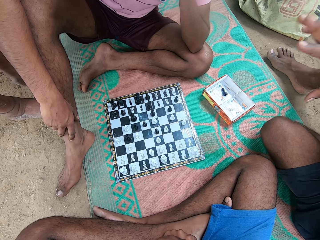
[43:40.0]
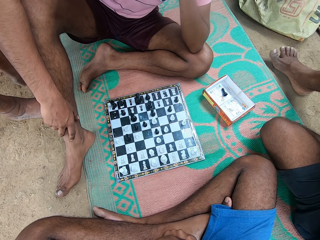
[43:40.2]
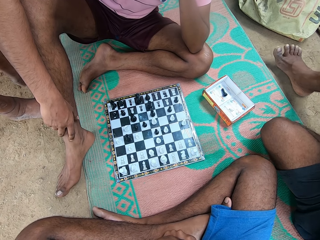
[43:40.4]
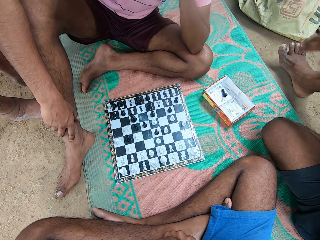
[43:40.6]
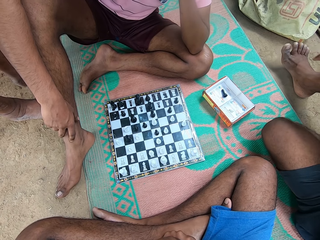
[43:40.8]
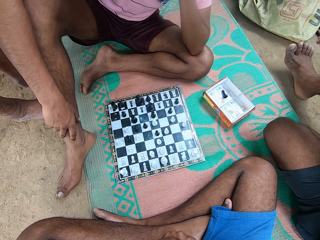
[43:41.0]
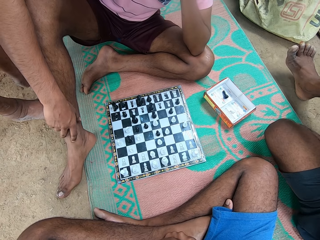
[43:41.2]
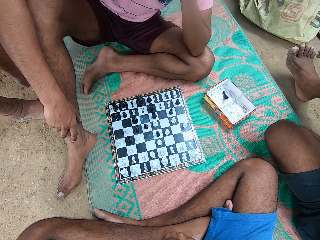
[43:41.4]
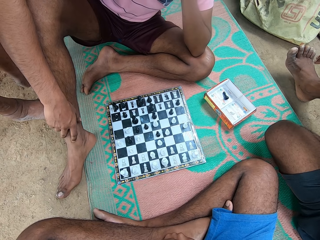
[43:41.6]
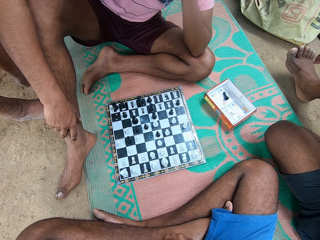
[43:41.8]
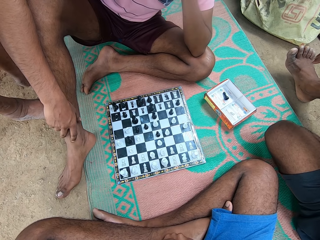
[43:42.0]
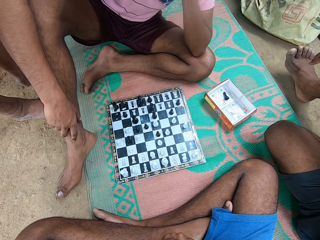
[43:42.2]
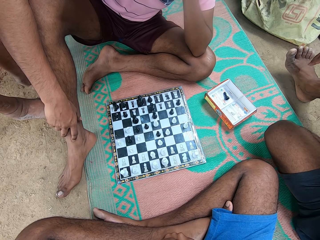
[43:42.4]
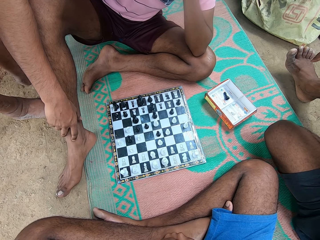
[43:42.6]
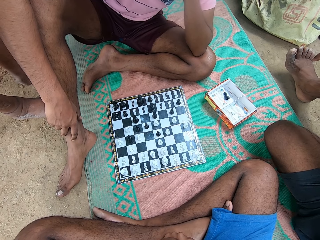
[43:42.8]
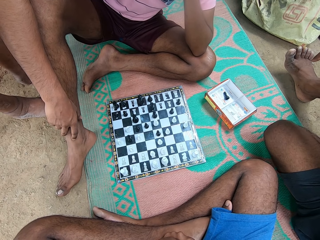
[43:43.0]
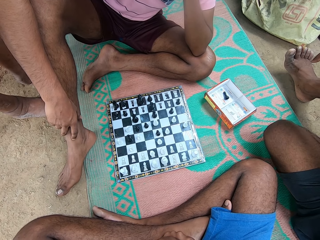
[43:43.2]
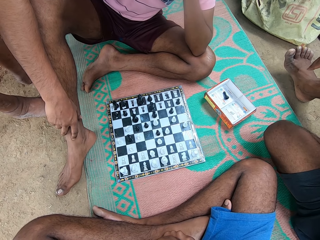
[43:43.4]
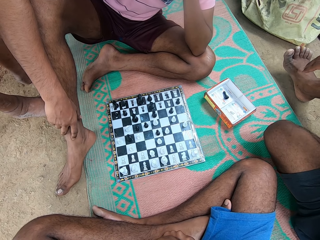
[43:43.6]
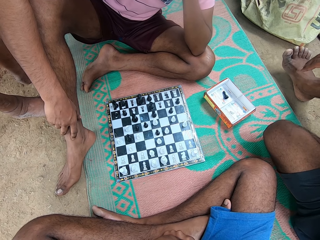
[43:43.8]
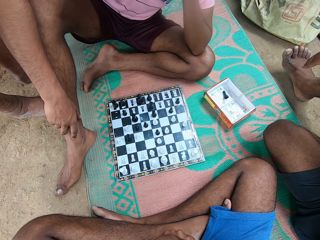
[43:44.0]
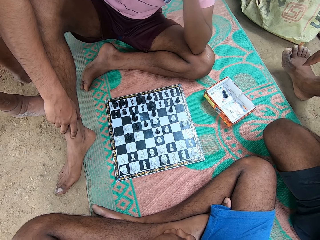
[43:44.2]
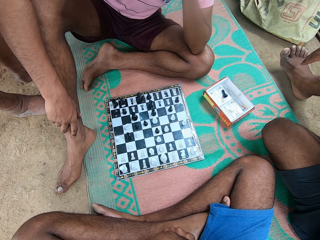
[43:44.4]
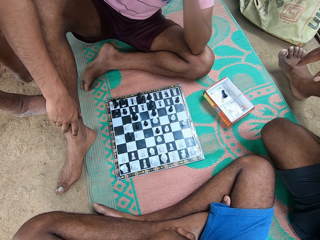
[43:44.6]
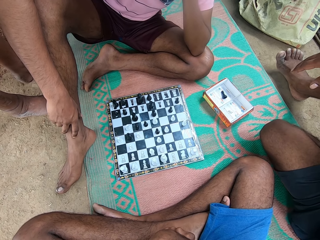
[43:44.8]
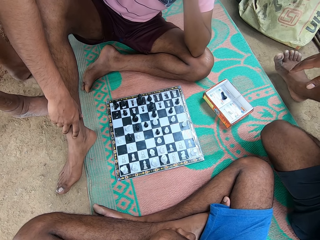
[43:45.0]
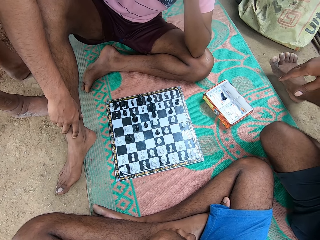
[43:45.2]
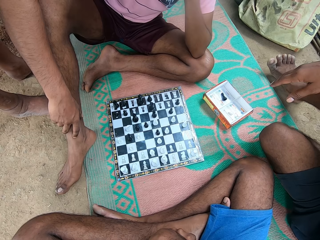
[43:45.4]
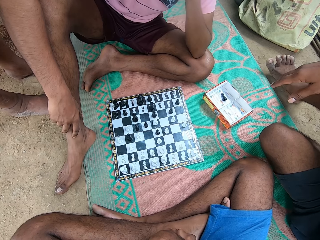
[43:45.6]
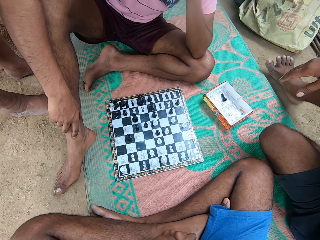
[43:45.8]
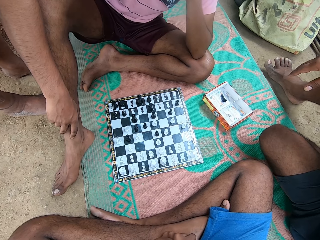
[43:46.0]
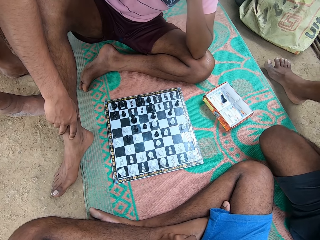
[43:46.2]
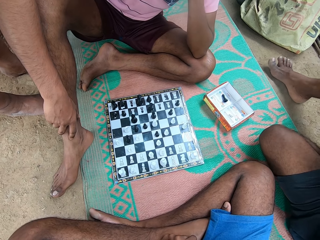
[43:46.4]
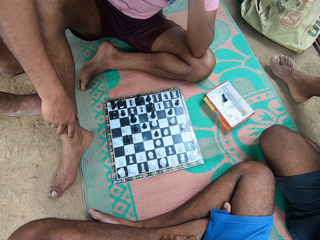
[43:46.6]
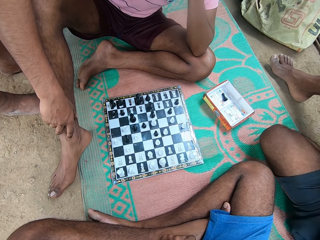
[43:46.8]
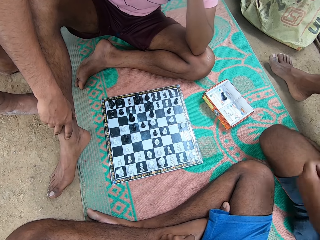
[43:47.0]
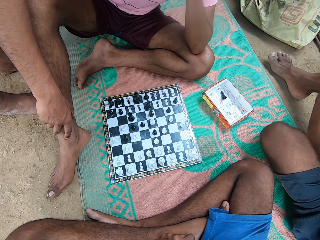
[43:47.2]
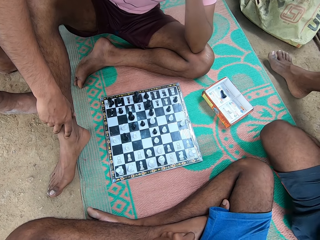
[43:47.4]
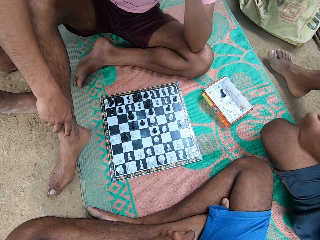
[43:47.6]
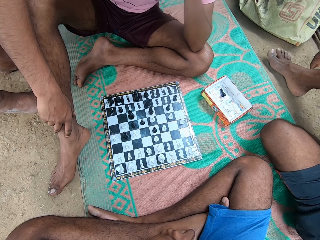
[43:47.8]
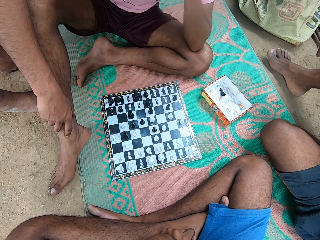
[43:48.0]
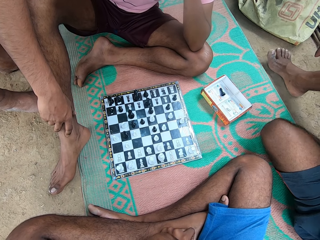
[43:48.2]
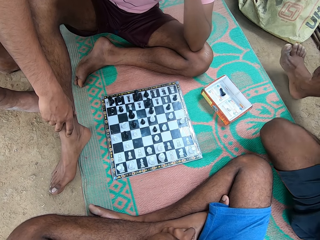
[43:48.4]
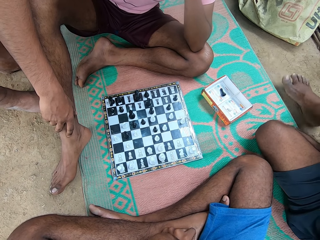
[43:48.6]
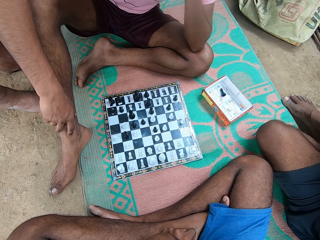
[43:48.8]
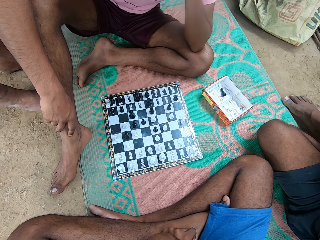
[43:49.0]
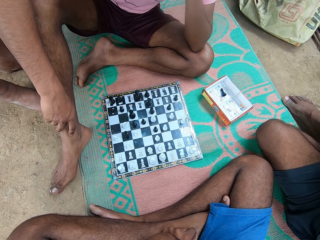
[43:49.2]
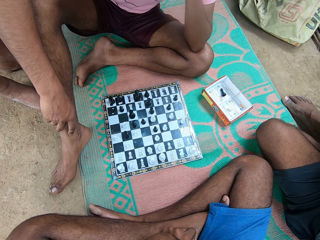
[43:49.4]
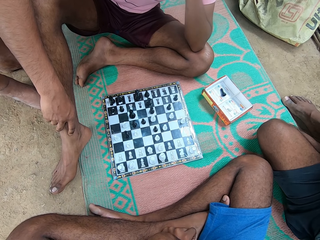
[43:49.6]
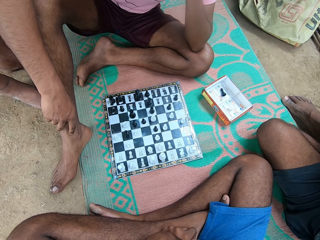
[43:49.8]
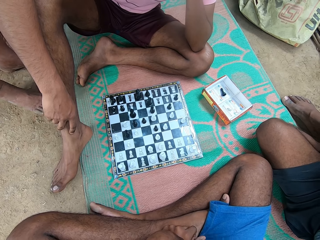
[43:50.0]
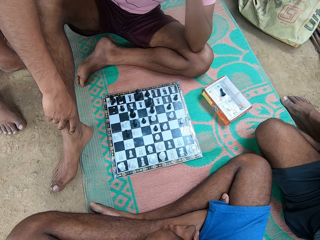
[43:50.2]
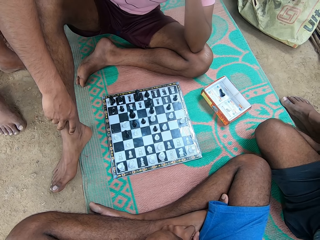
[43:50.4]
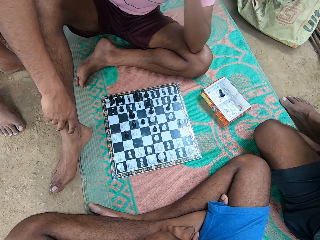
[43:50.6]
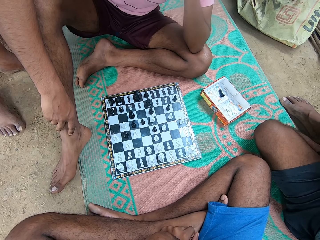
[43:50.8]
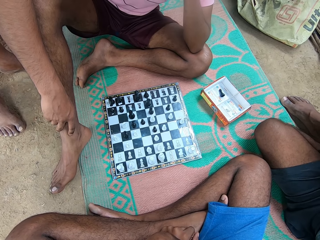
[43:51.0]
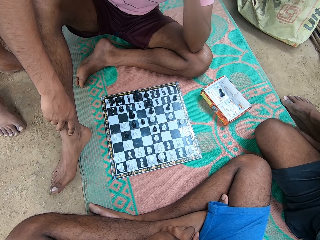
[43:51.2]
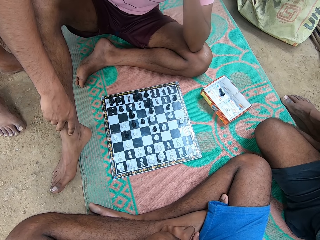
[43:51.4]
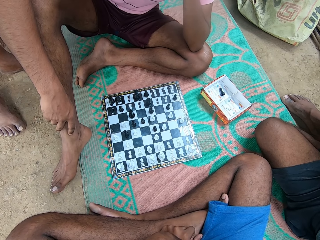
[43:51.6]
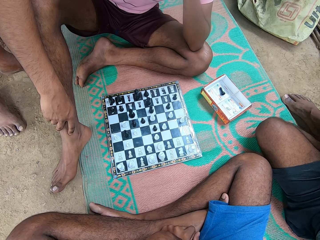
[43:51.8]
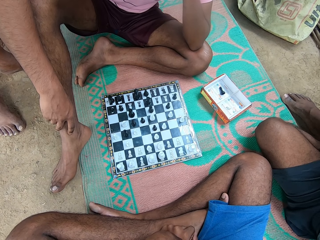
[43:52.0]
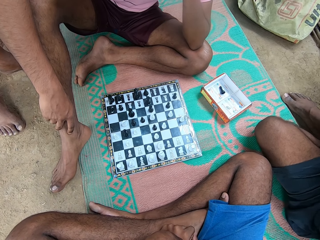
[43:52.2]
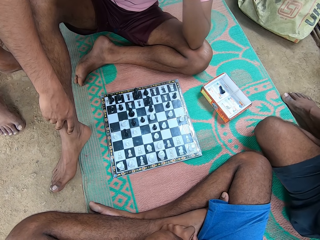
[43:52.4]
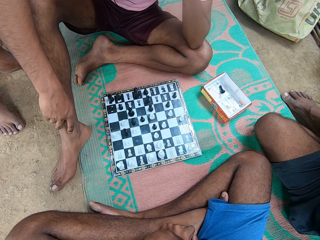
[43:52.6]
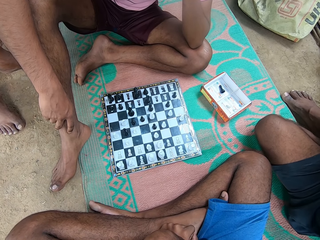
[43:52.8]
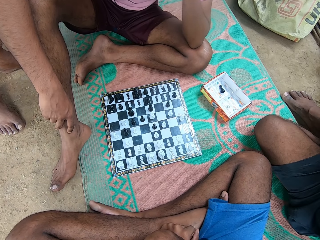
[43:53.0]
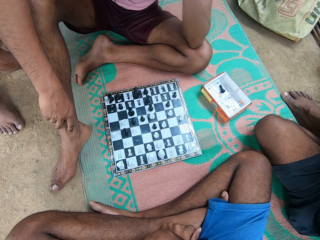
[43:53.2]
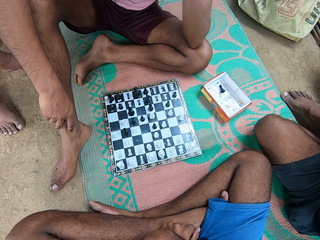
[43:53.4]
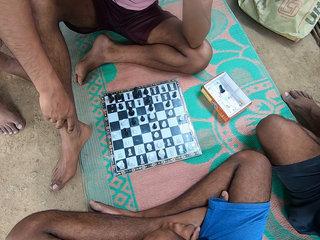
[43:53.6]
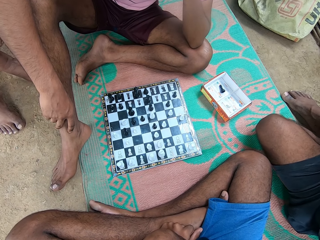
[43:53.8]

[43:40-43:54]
A man moves the hand. The man moves the hand again. The man moves the leg. Another man moves the leg. The first man moves the hand.

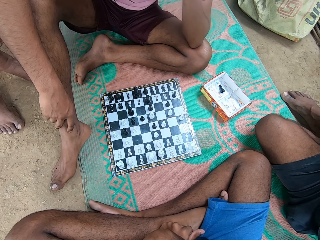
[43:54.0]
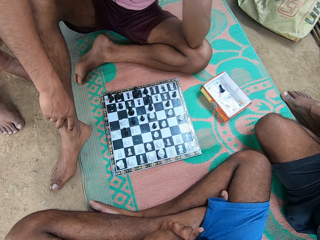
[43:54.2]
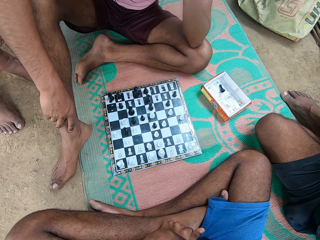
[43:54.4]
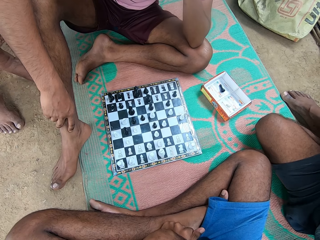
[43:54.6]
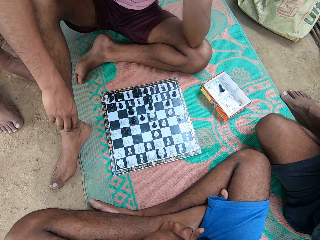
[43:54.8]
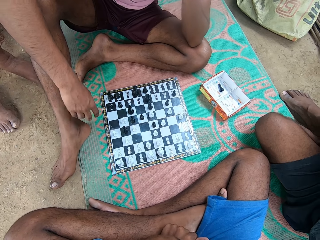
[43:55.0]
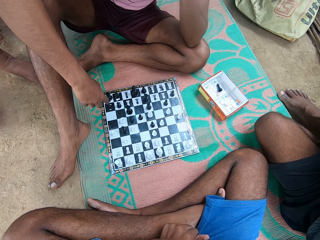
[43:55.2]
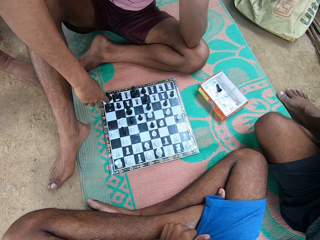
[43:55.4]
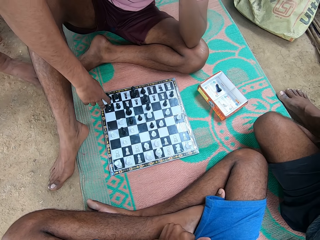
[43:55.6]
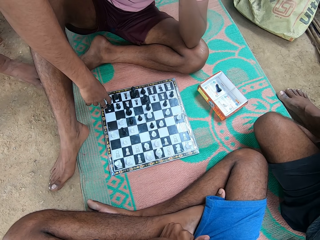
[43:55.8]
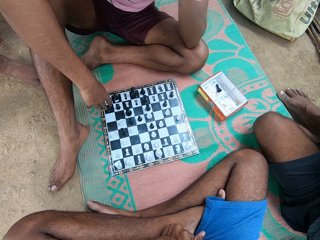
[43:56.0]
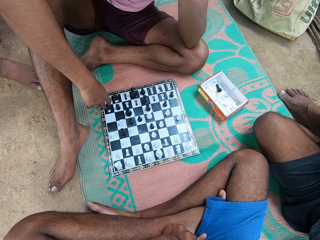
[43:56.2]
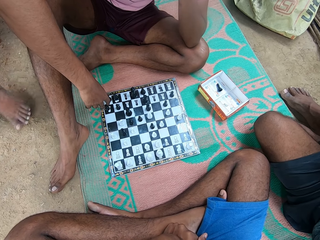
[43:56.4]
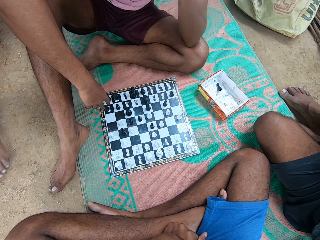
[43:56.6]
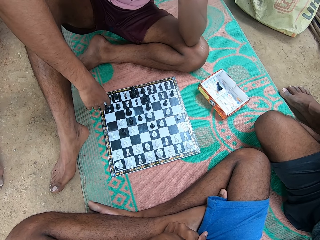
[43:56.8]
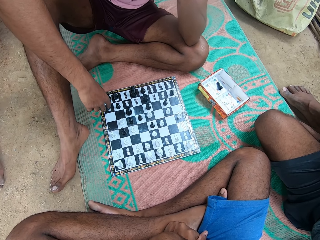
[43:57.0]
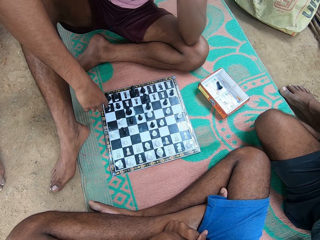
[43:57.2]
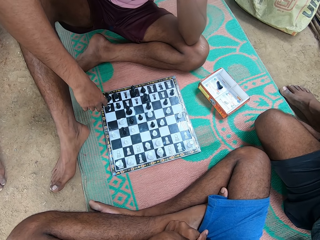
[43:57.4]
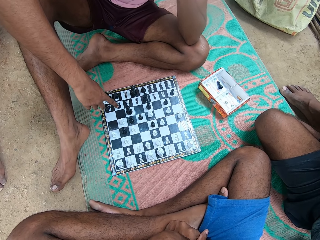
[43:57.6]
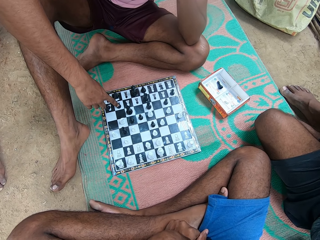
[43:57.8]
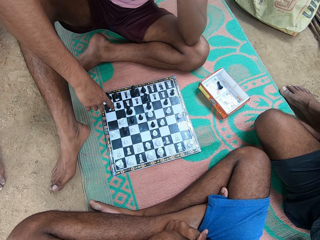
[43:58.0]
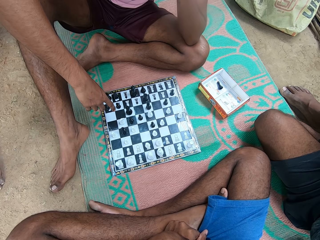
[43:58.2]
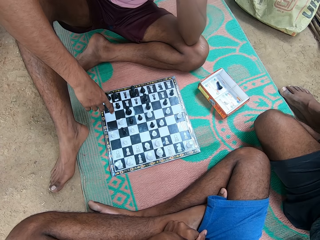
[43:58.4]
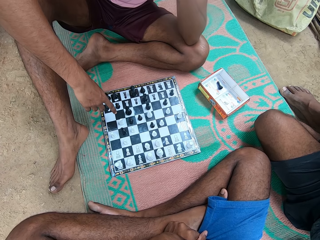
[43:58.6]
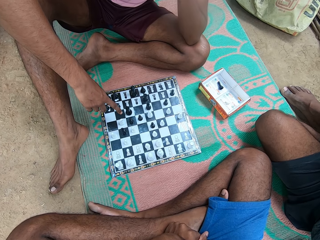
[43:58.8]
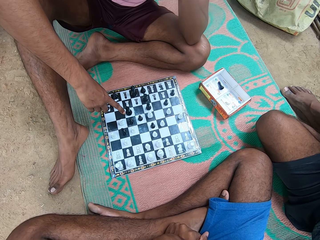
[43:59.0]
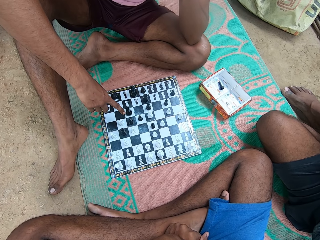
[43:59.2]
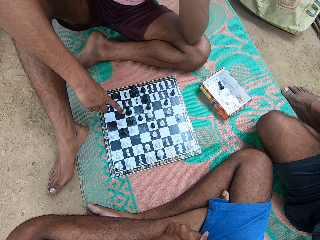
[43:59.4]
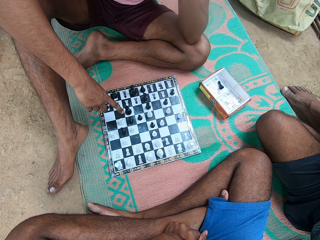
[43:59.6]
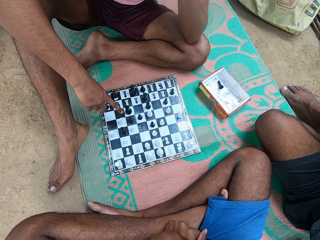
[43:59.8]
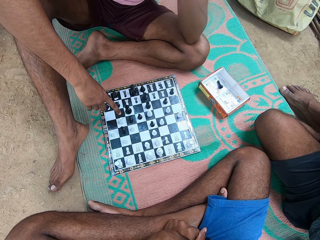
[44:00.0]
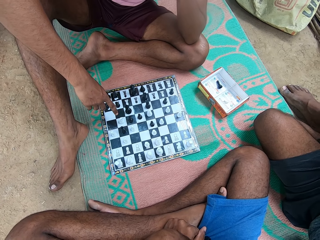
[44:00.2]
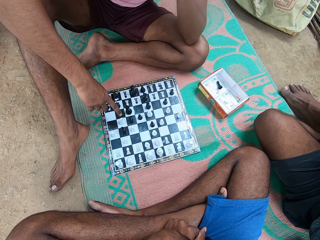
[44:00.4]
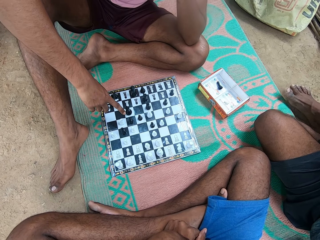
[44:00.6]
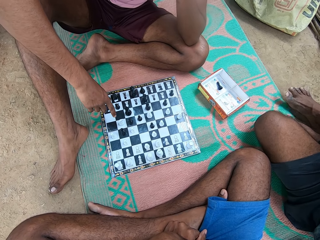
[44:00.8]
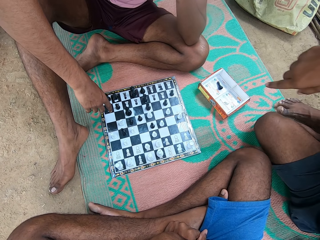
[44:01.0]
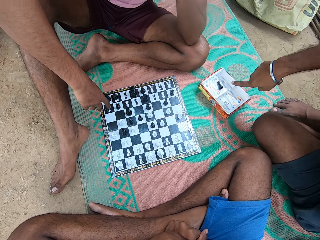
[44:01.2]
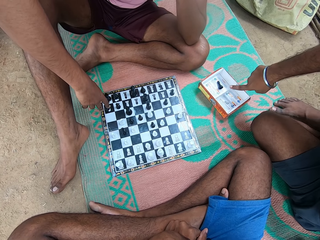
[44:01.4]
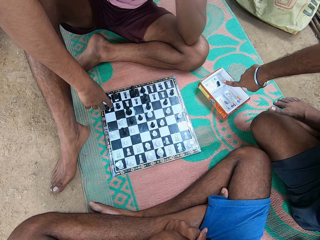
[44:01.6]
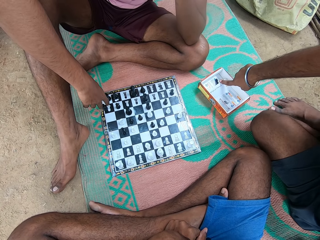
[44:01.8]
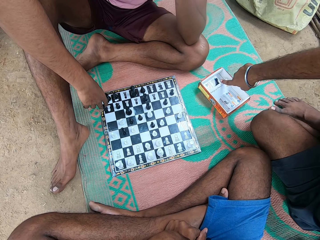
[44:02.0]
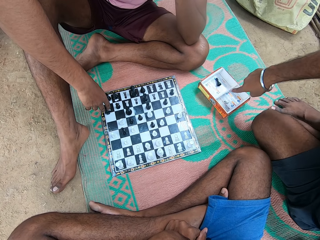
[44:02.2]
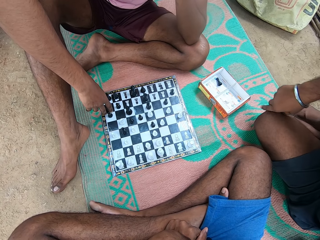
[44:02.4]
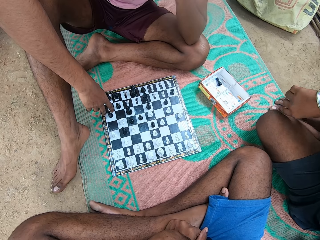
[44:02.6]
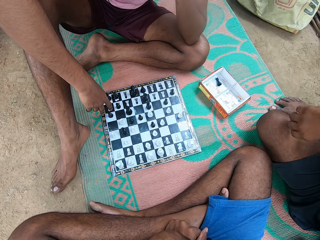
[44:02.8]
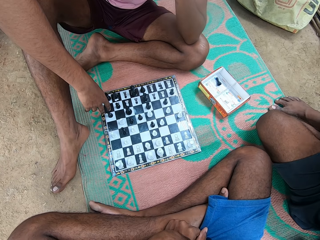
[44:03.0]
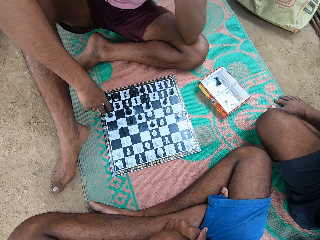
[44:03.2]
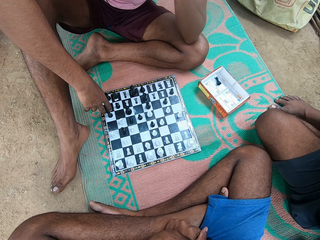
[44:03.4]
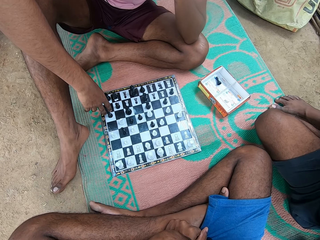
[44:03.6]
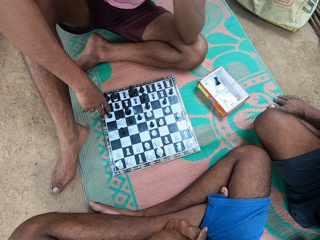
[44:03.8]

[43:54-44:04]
A man walks around. Another man moves the chess. The second man touches a chess piece. The second man points at the chess board. A third man moves the leg, points at the chess and moves the hand.
